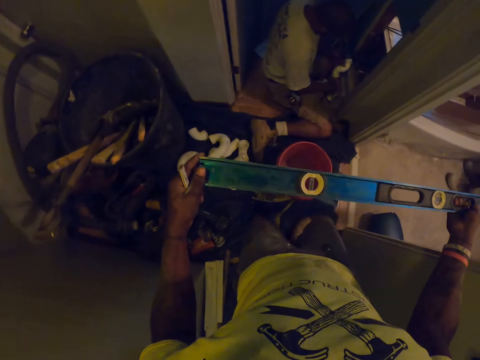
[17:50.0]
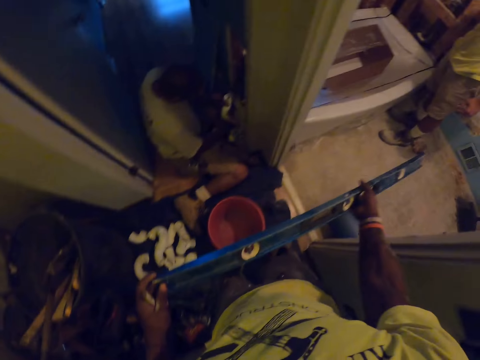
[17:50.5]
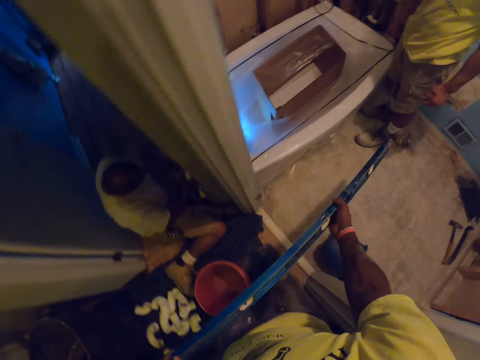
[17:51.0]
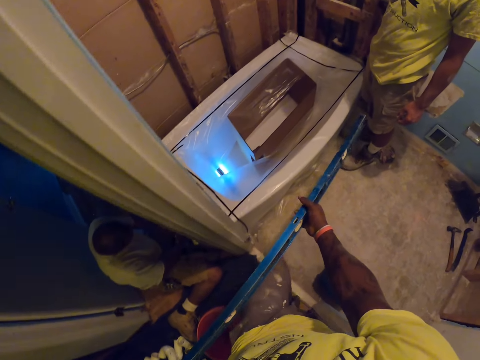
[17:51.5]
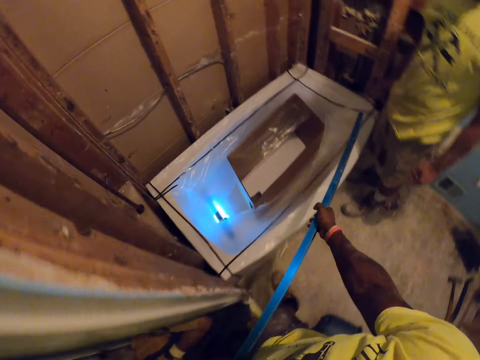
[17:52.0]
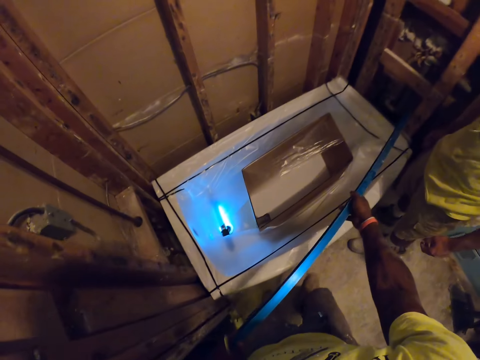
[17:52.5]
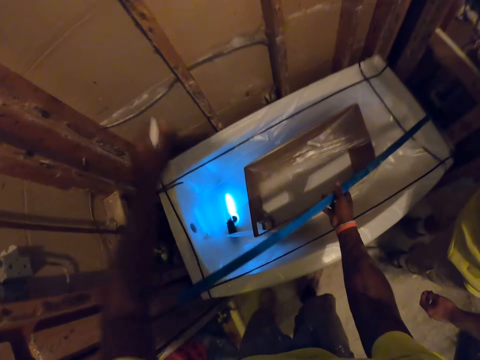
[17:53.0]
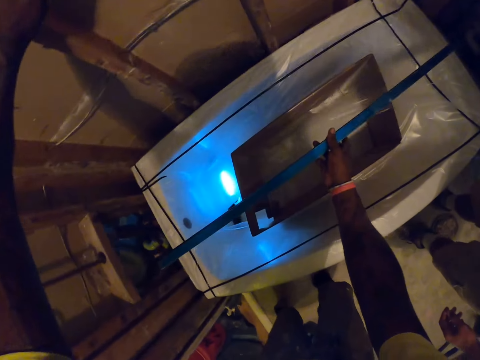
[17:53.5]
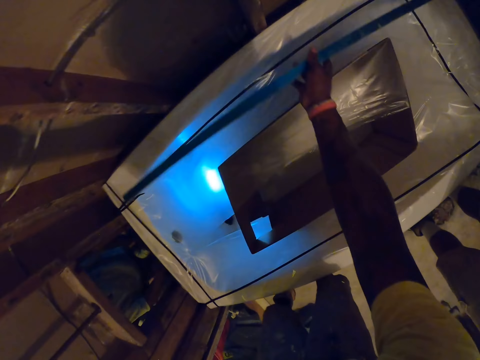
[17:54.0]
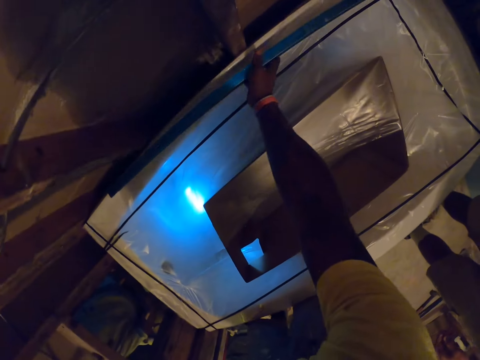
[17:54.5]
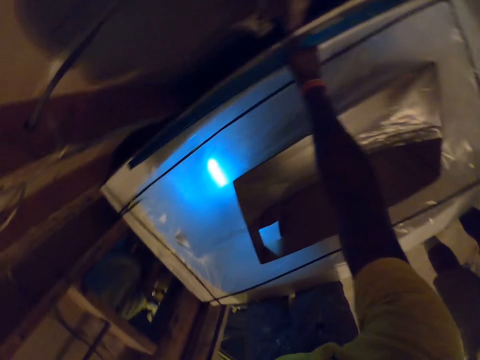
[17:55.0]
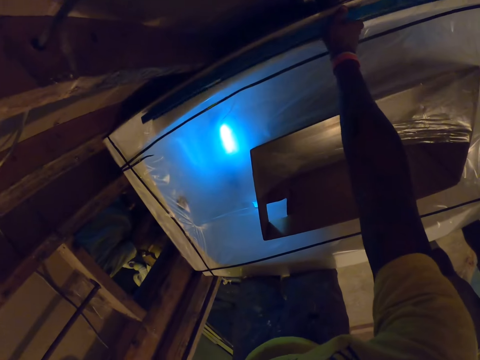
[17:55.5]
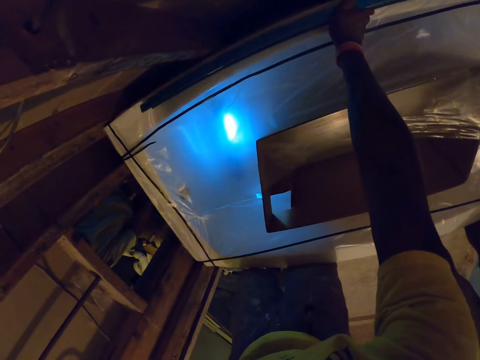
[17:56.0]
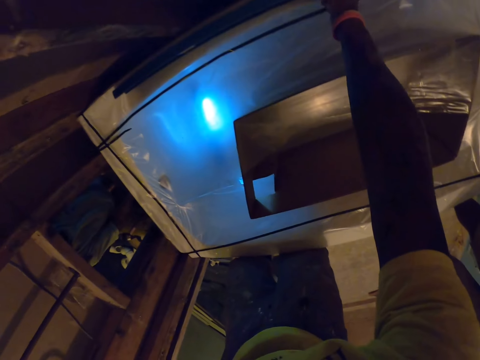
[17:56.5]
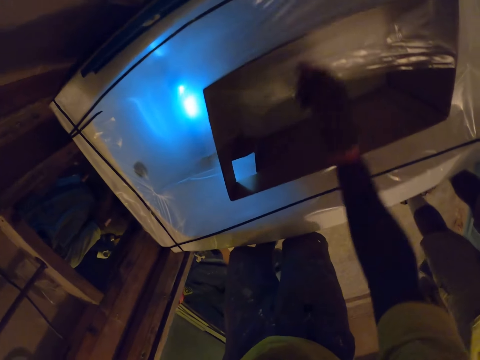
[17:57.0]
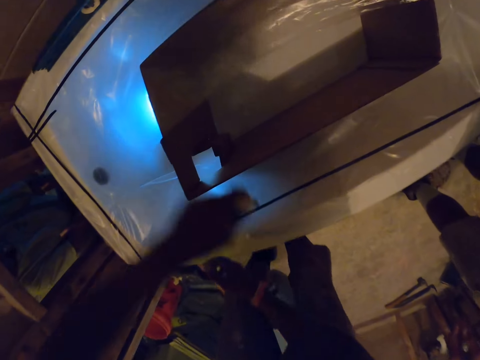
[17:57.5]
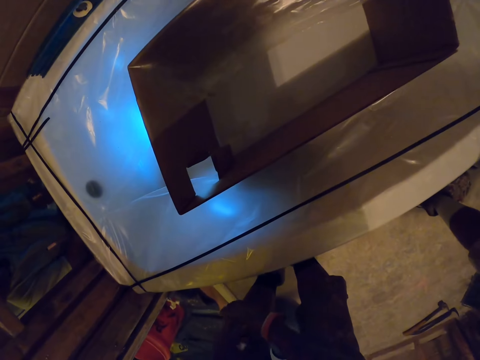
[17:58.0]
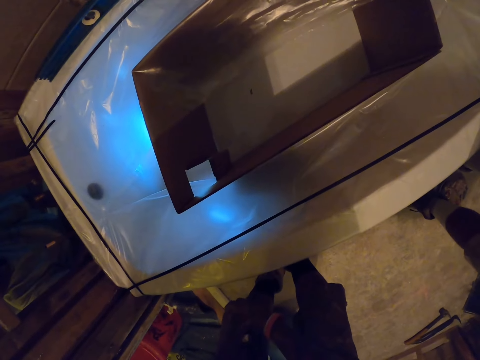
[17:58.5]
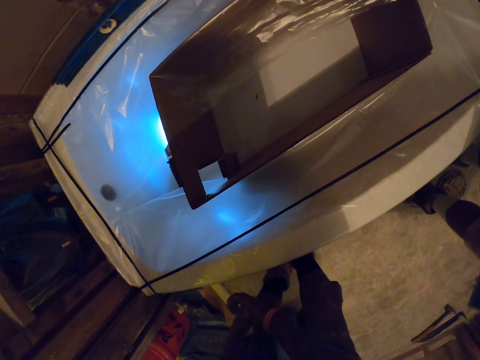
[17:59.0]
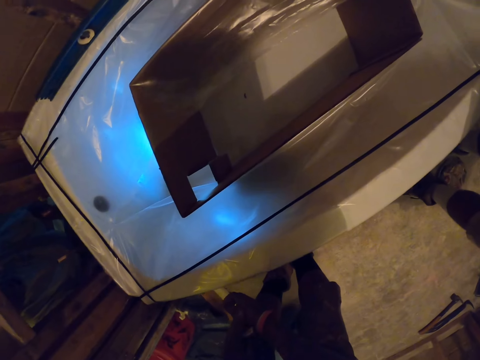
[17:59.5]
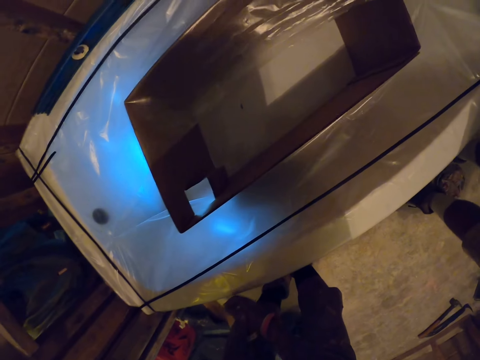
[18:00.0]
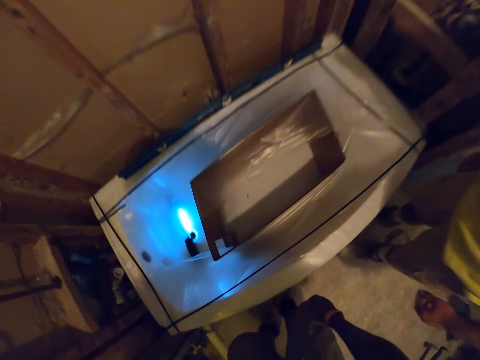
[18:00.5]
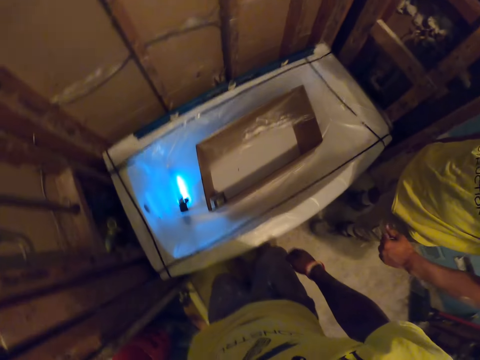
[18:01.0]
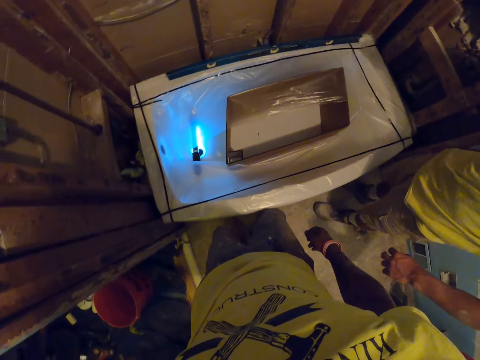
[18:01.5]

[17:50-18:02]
The camera wearer walks around. He places the spirit level on top of the sink with his right hand. He drops the spirit level on the bathtub. He stares at the spirit level.

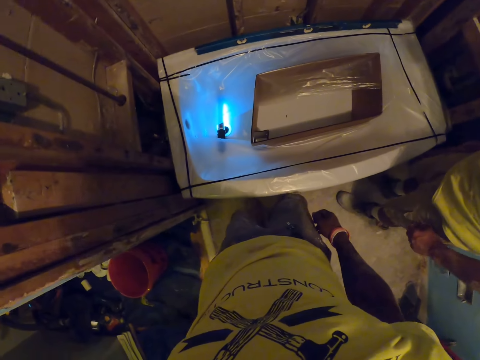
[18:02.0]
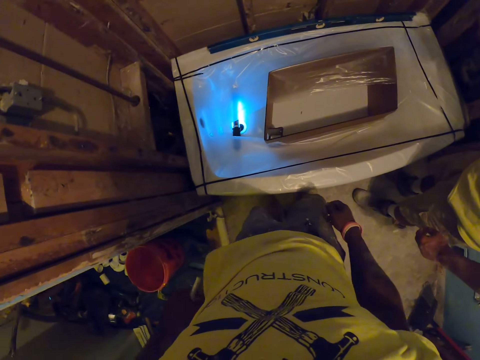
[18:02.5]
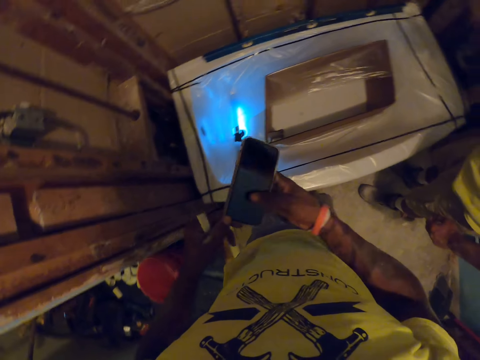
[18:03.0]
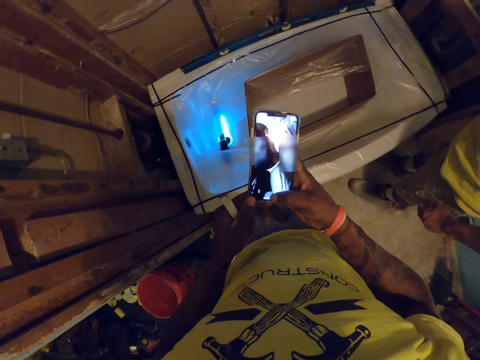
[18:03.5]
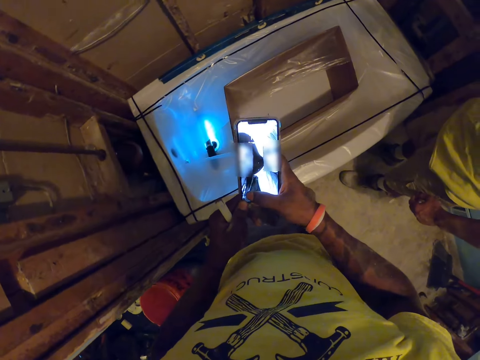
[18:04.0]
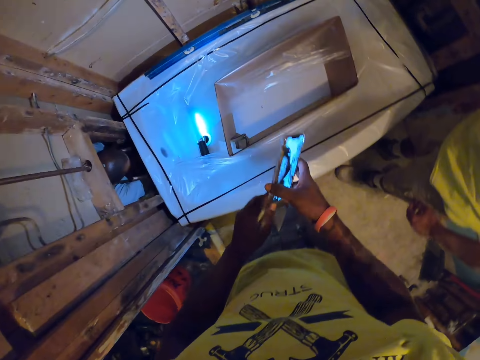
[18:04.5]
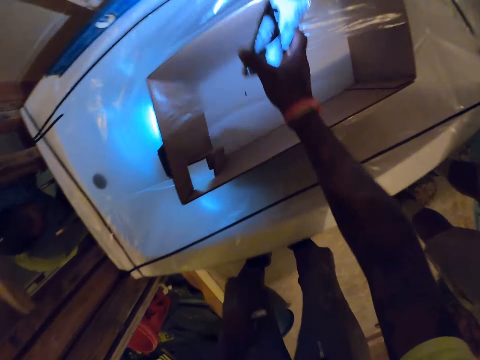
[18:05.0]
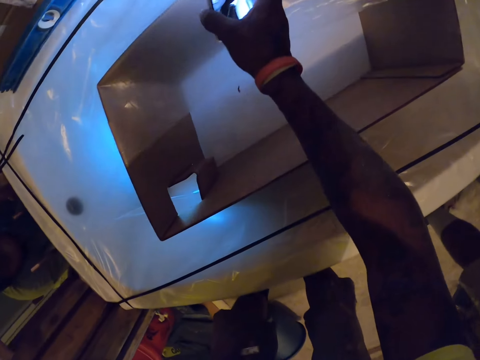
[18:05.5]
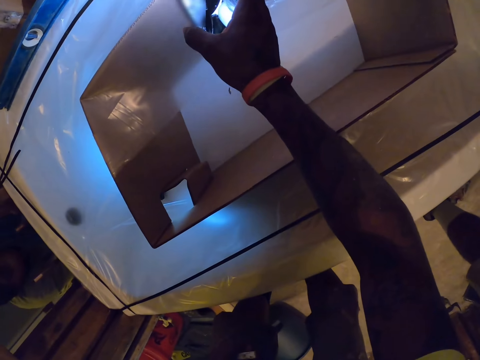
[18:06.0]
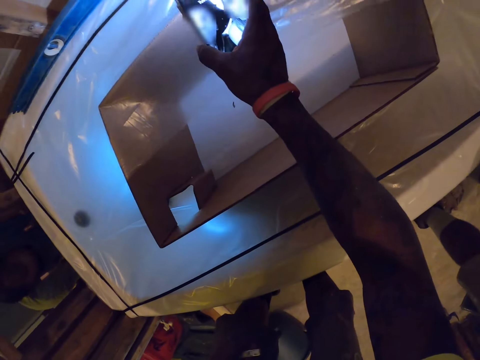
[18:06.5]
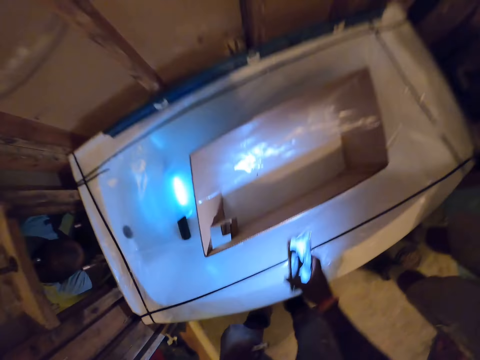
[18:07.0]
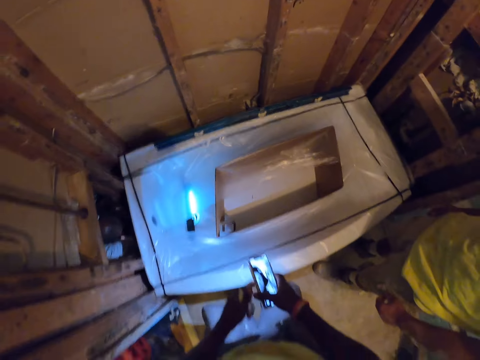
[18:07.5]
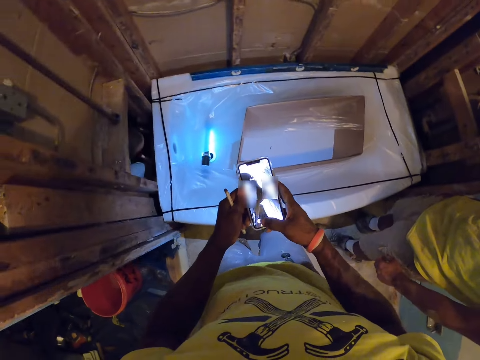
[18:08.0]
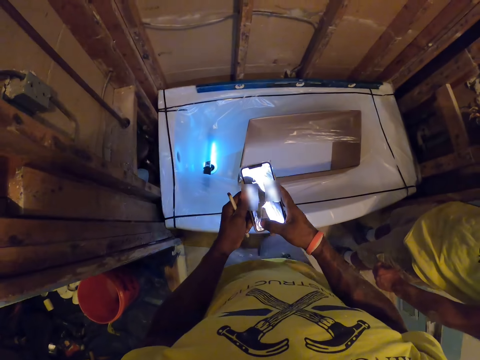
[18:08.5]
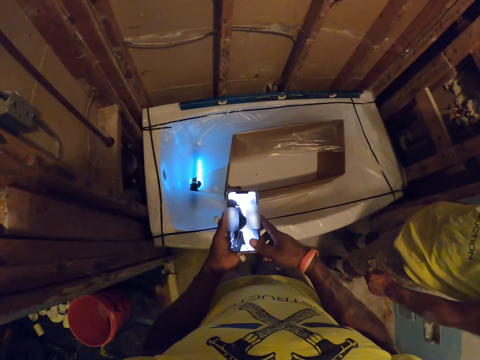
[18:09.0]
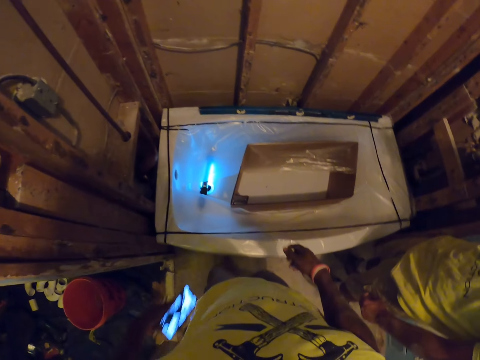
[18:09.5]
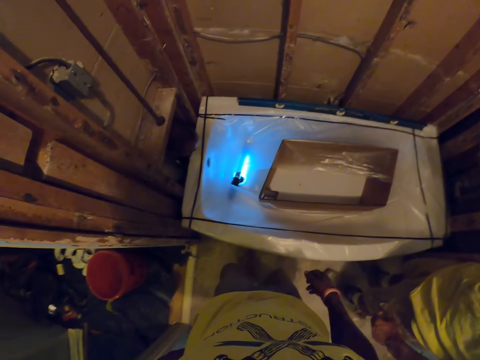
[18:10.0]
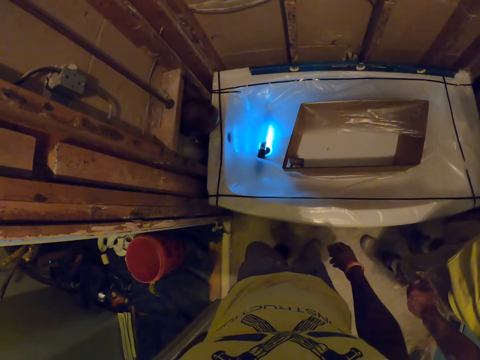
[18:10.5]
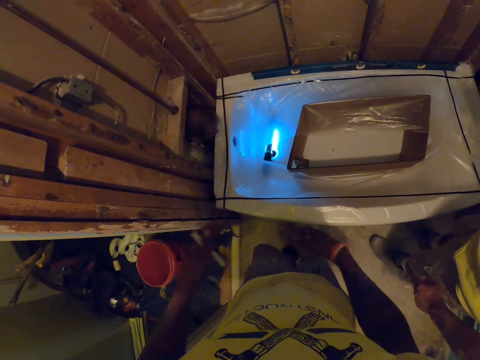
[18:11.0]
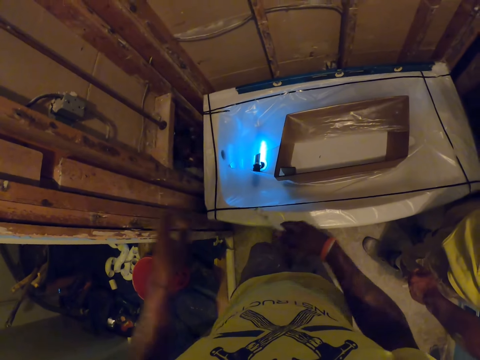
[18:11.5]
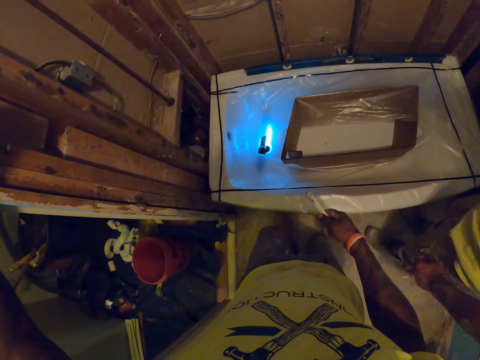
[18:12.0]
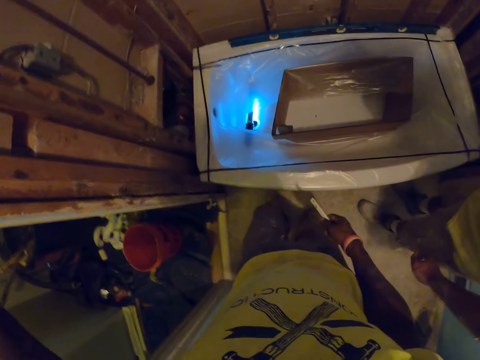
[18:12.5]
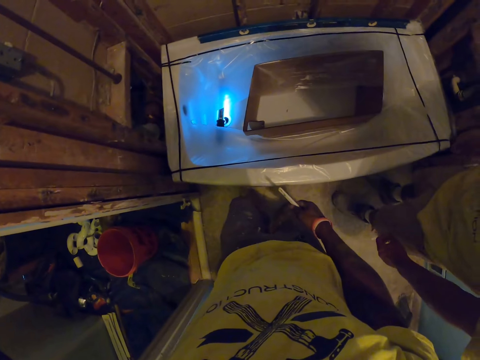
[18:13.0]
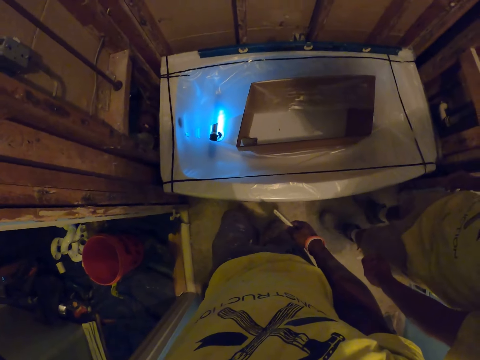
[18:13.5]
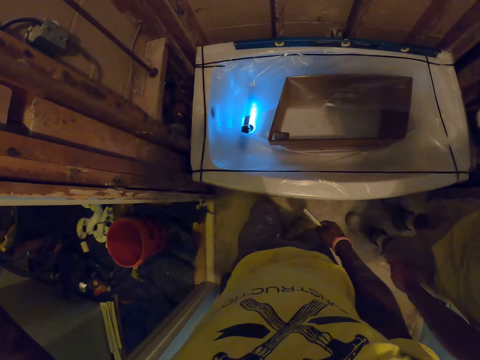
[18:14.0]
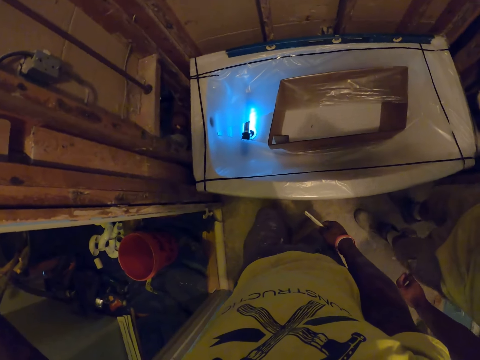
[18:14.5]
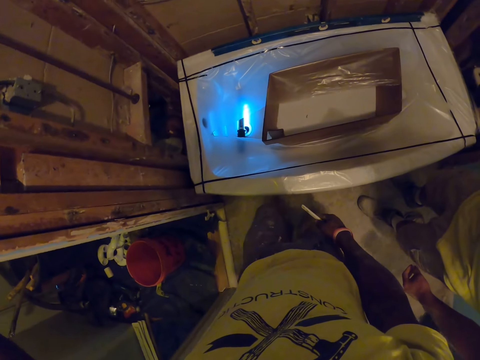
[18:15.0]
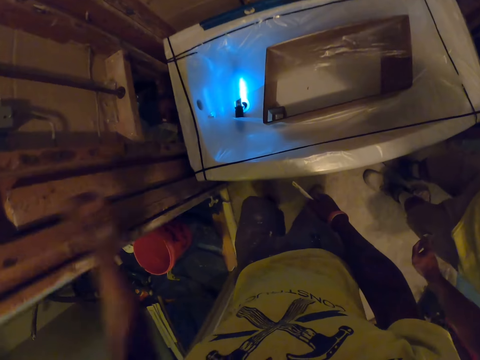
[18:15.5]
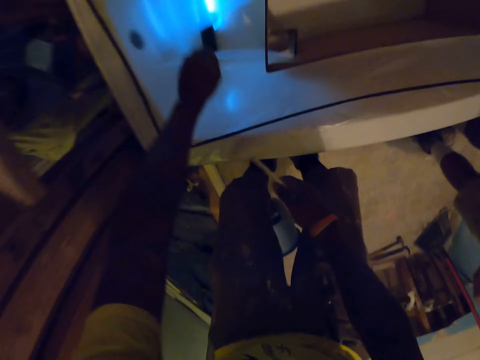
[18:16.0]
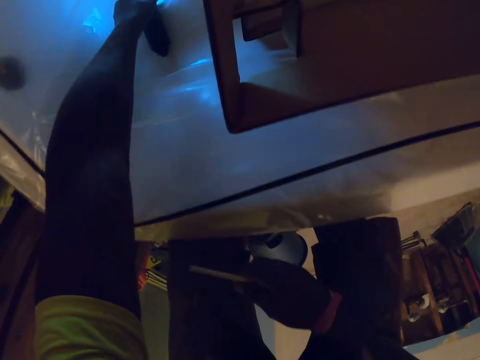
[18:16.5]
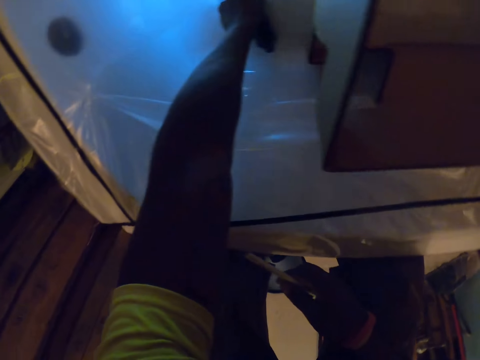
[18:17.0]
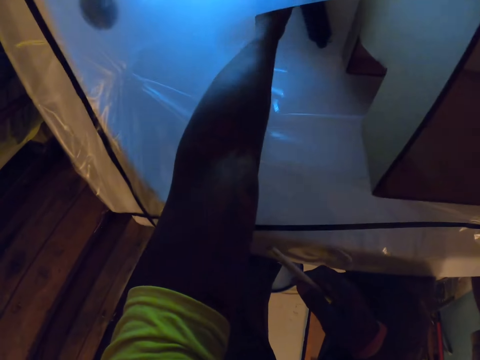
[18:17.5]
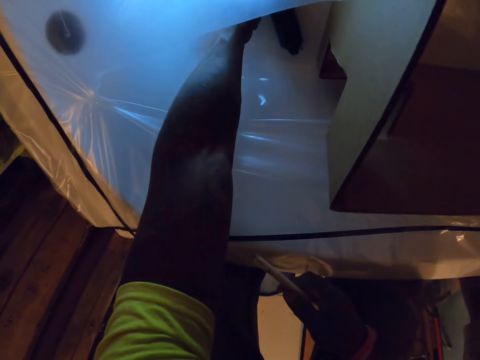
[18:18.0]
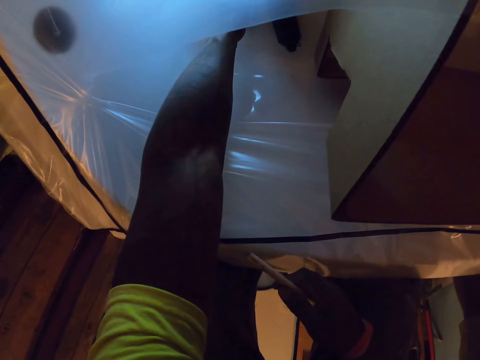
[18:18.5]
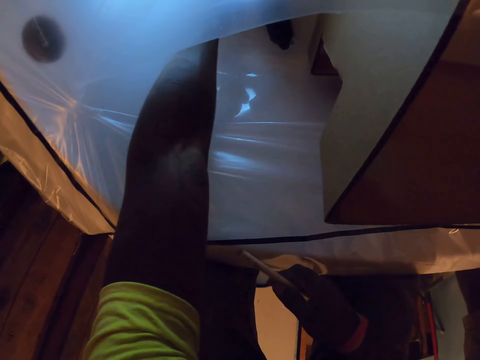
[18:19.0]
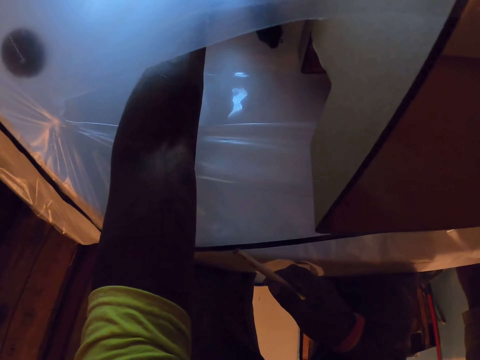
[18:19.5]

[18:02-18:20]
The camera wearer pulls out a phone from his trousers pocket with his left hand. He holds the phone with both hands, switches on the flashlight on the phone, and stares at the spirit level. He switches off the flashlight on the phone. He puts the phone in his trousers pocket. He raises his left hand. He leans on the wall. He places his left hand in the sink. He adjusts the flashlight in the sink with his left hand. He touches the light bulb.
